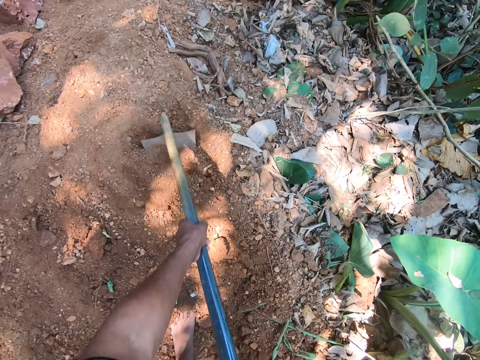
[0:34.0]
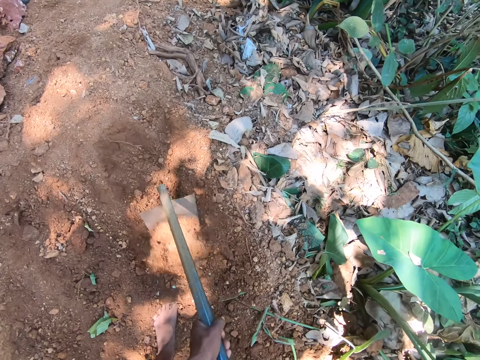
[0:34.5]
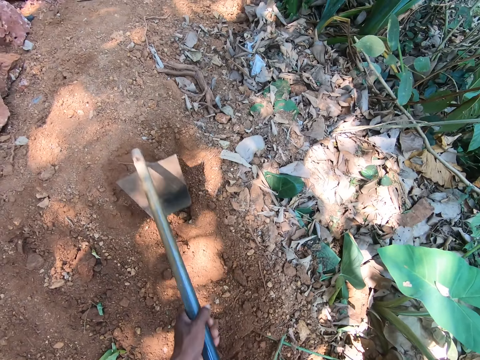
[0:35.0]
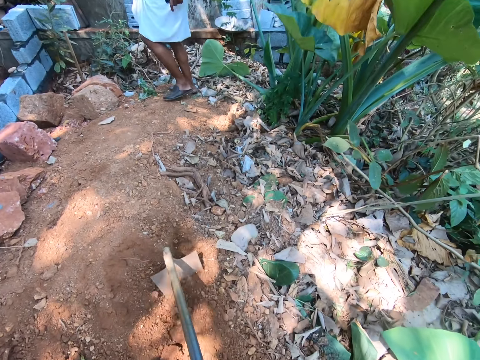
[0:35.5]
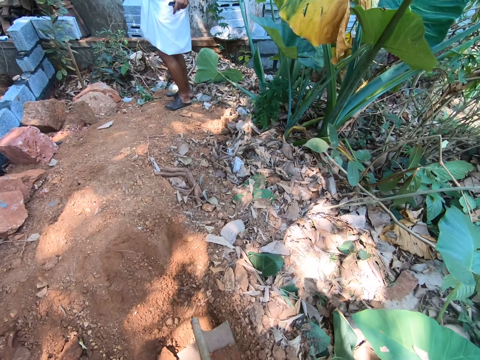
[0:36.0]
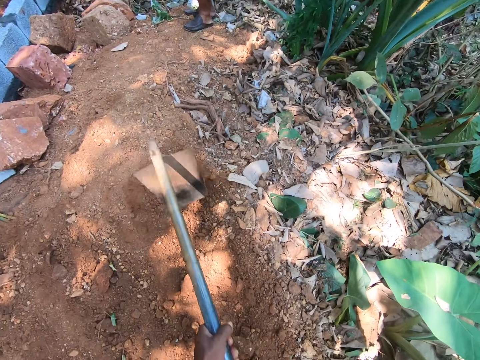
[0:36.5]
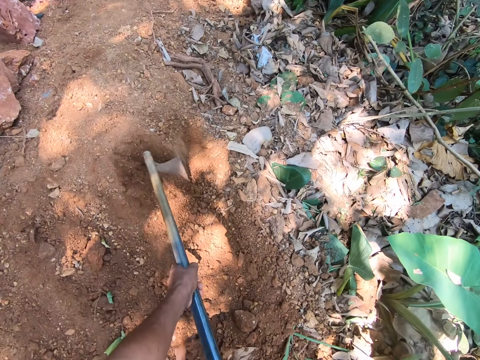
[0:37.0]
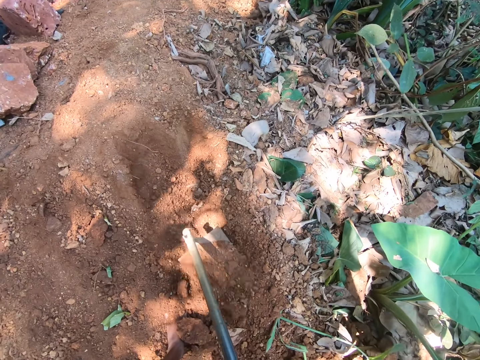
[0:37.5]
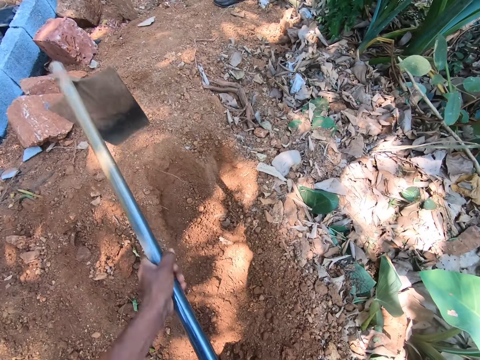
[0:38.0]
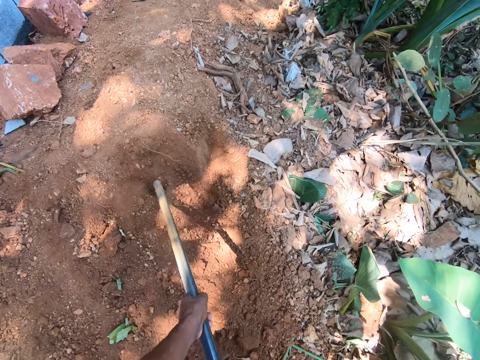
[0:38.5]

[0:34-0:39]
The camera wearer interacts with the man.

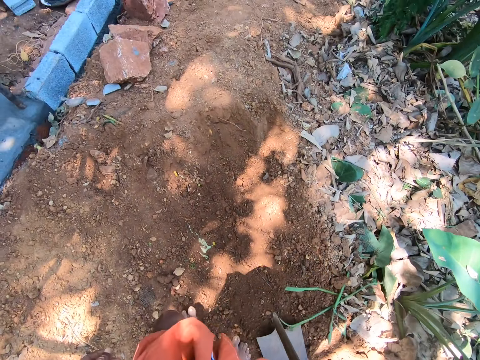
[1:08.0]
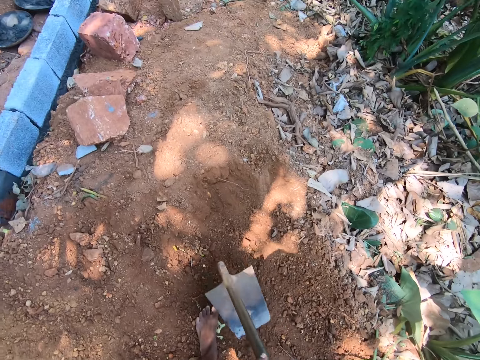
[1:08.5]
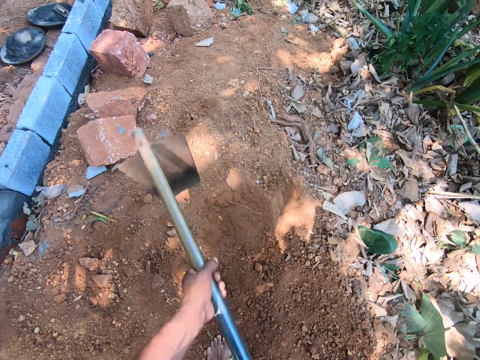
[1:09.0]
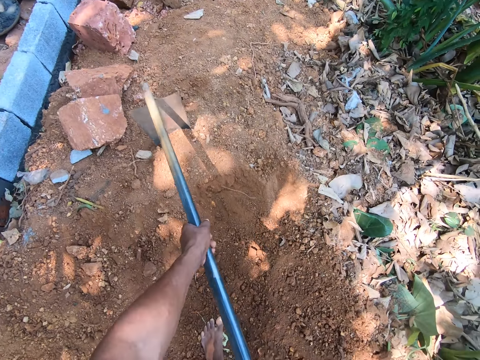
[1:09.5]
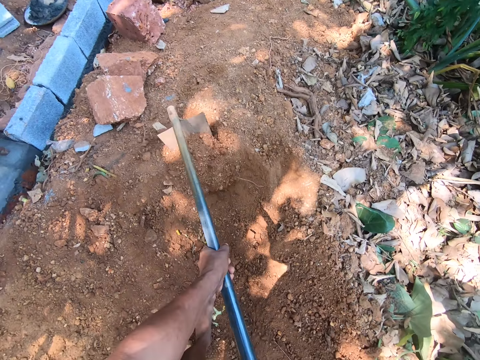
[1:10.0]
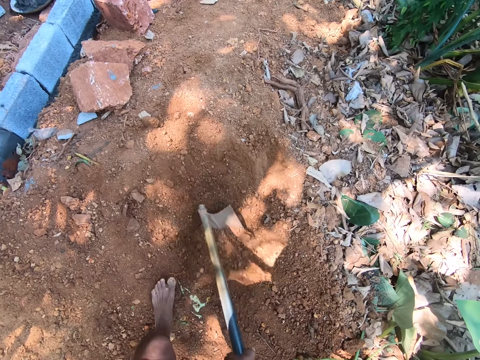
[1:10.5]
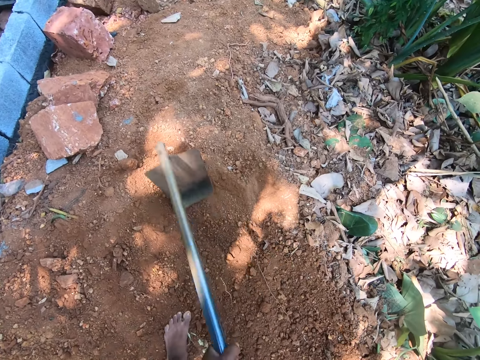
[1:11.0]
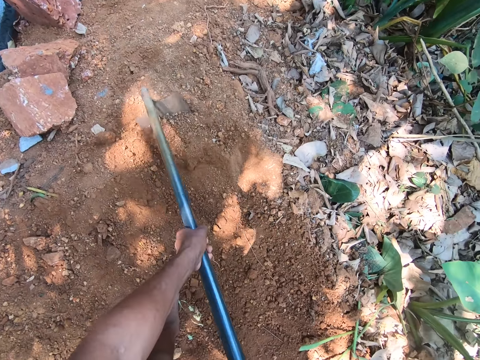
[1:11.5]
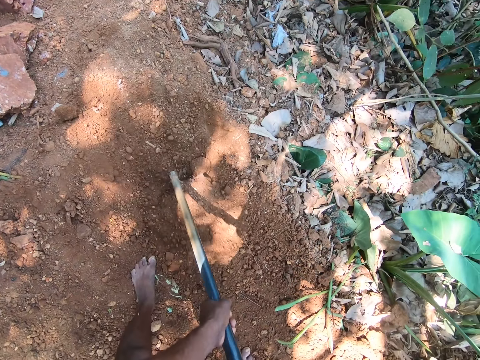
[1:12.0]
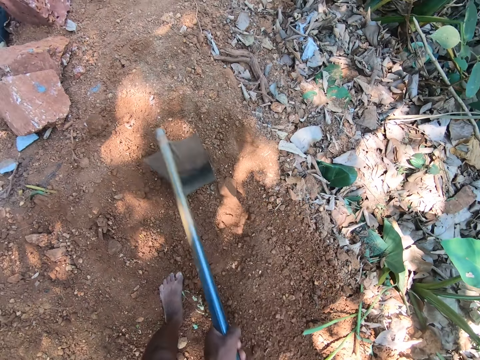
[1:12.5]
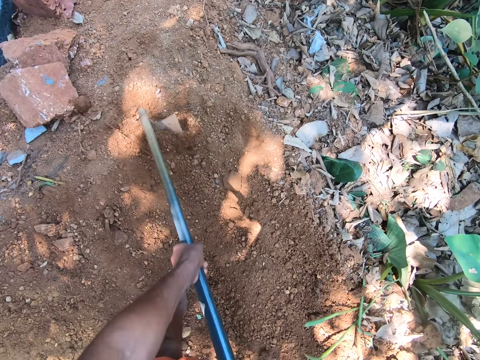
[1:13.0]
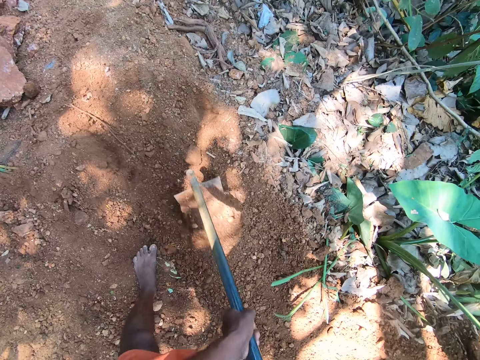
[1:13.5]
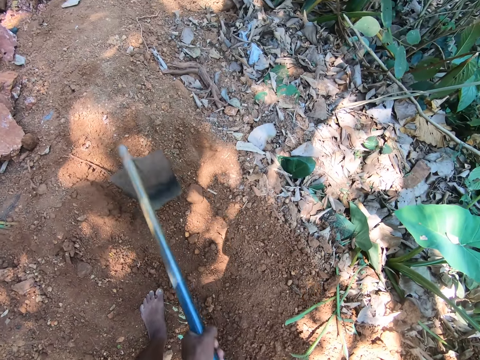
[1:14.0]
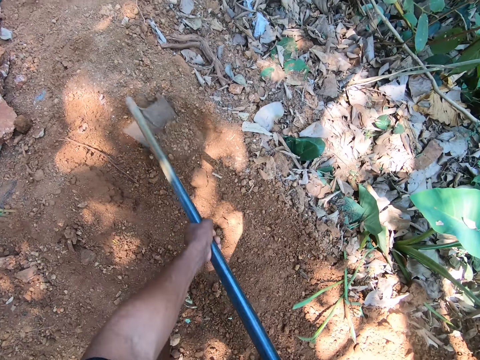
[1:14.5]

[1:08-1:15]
The camera wearer holds the grub hoe with both hands. They hoe the ground with the grub hoe in both hands.

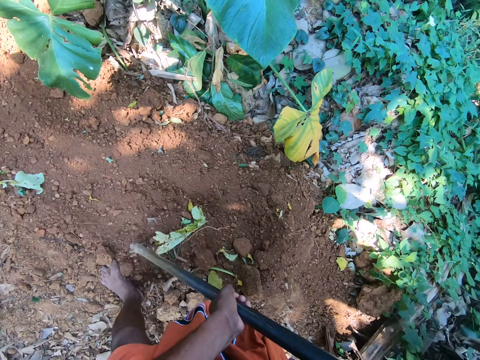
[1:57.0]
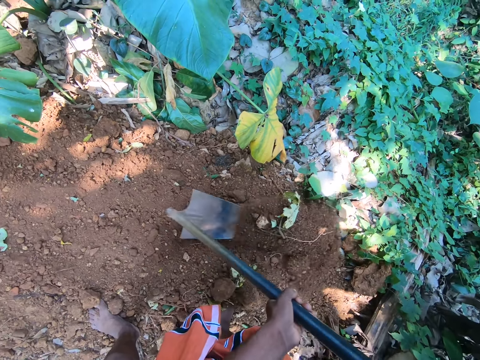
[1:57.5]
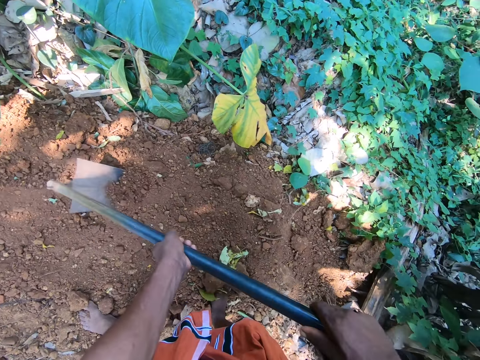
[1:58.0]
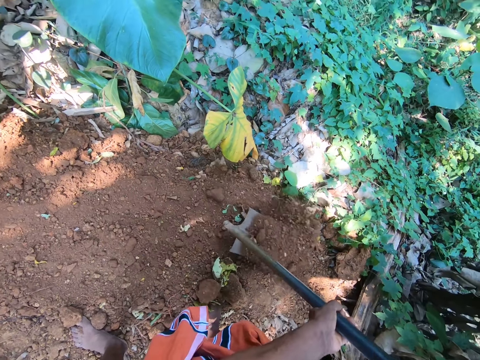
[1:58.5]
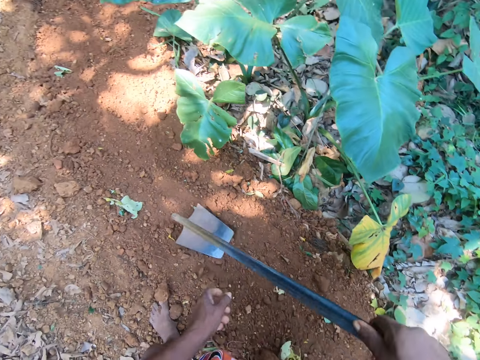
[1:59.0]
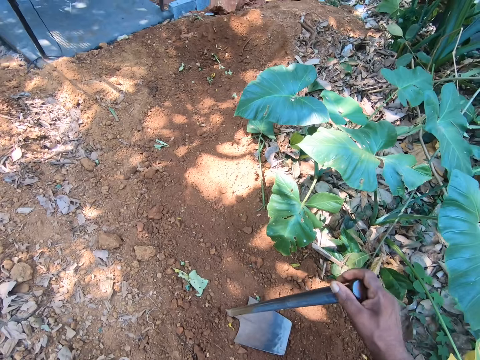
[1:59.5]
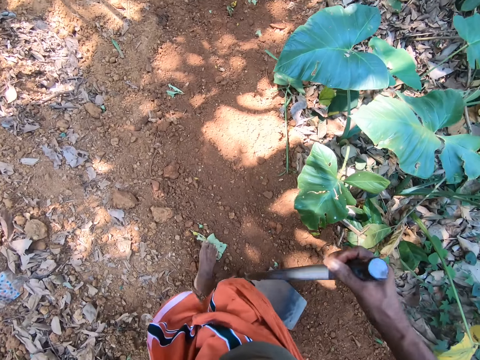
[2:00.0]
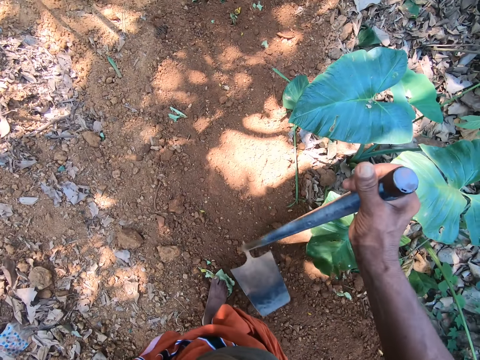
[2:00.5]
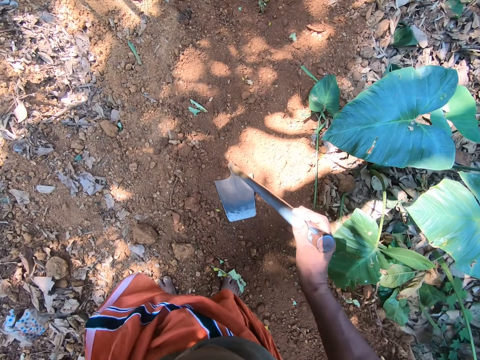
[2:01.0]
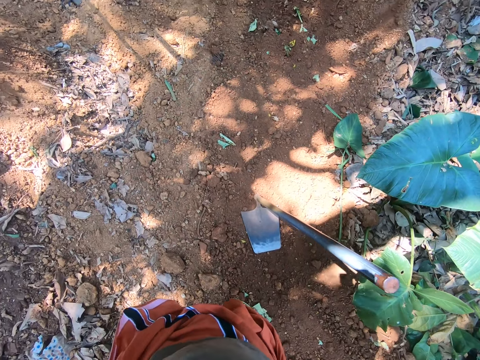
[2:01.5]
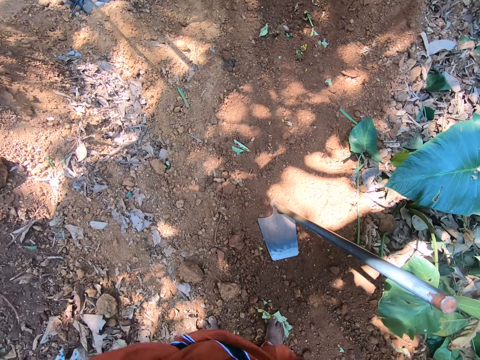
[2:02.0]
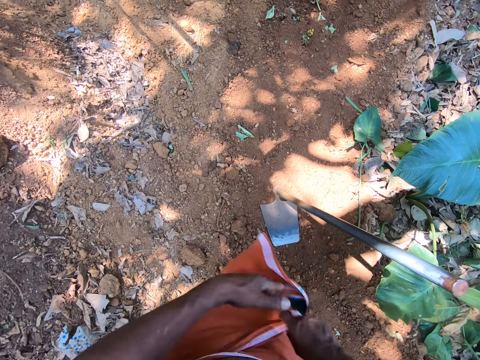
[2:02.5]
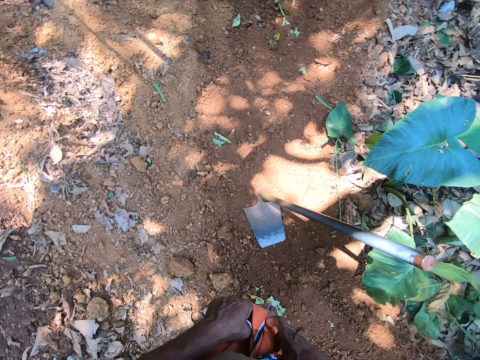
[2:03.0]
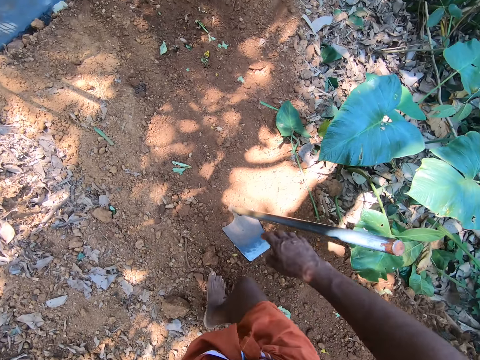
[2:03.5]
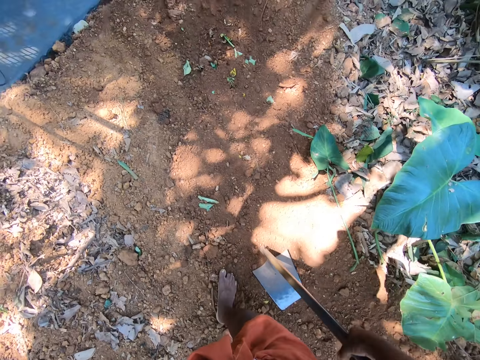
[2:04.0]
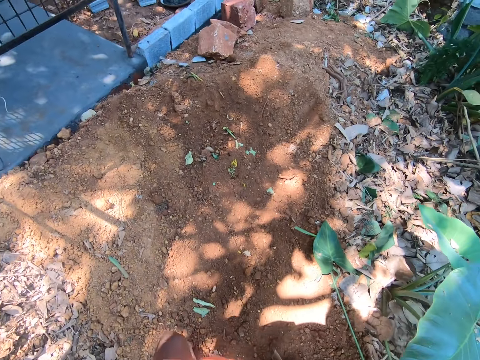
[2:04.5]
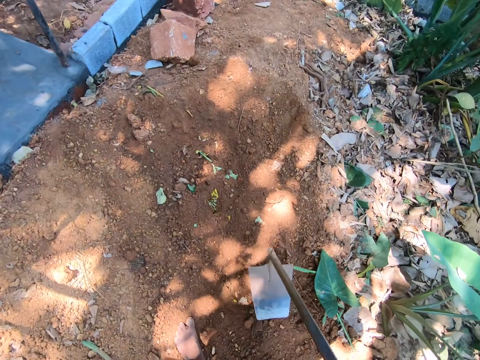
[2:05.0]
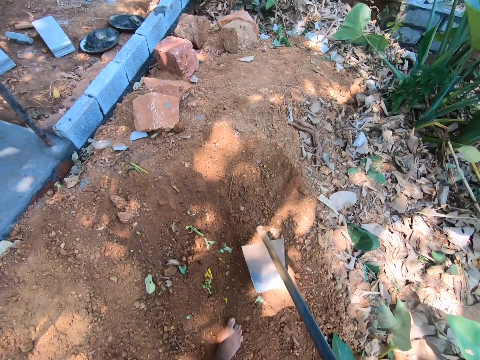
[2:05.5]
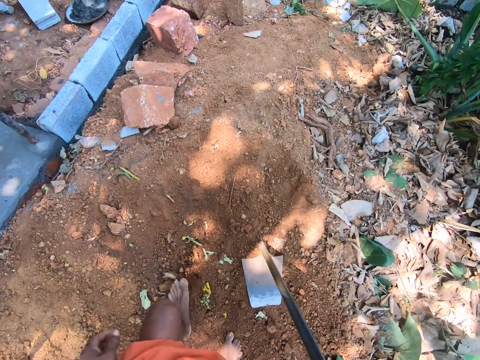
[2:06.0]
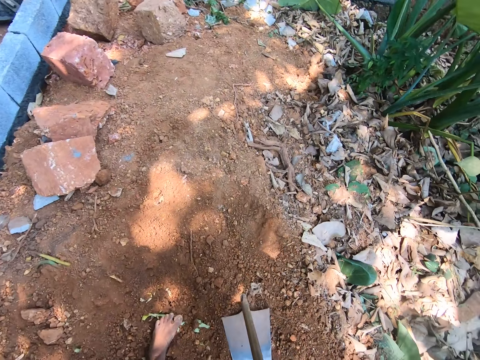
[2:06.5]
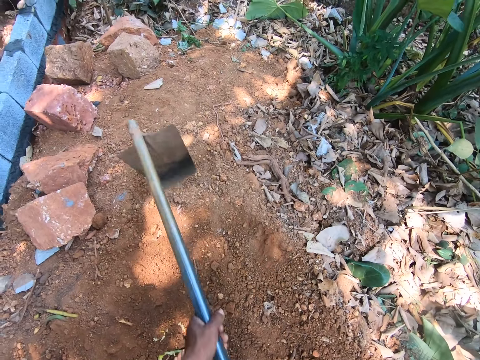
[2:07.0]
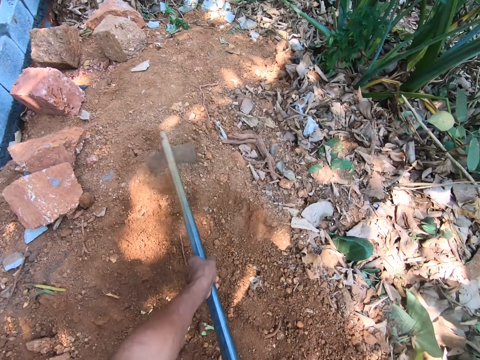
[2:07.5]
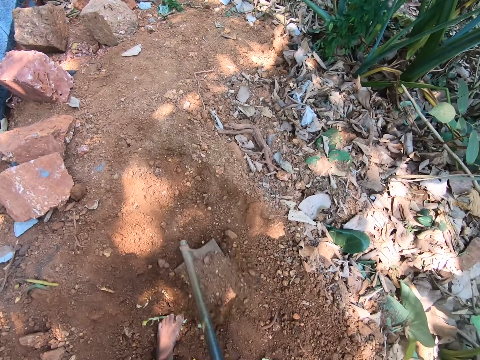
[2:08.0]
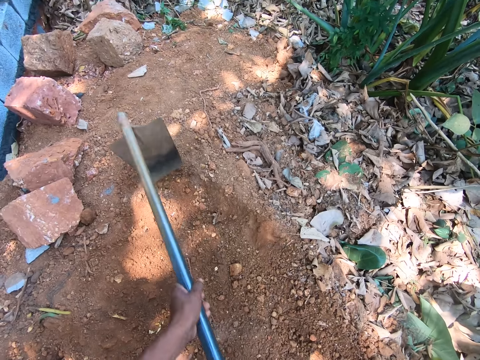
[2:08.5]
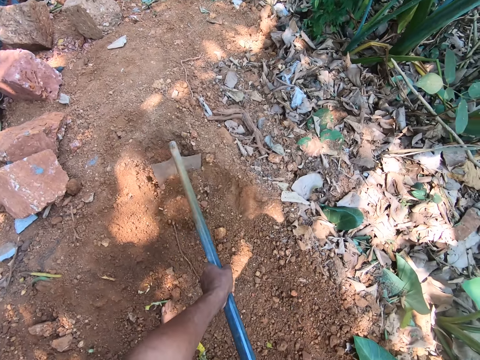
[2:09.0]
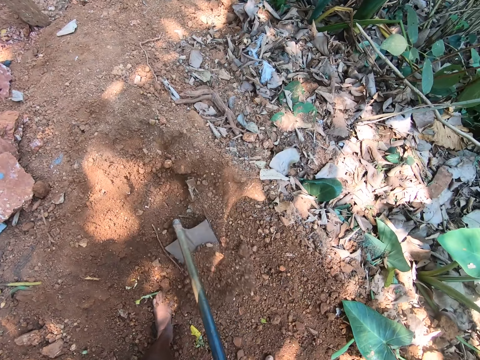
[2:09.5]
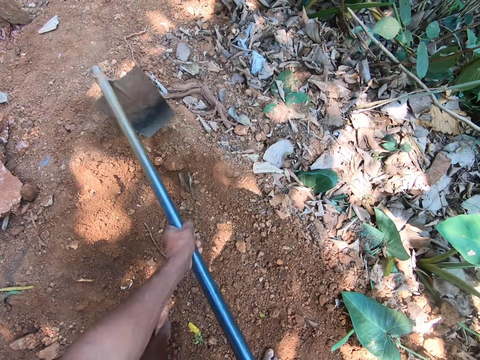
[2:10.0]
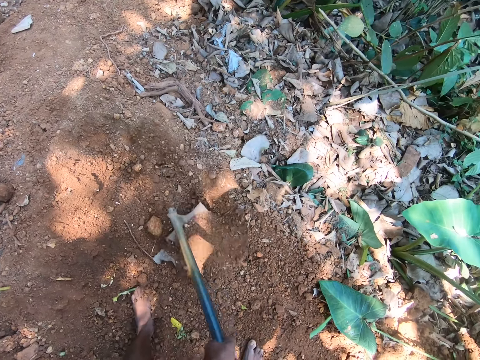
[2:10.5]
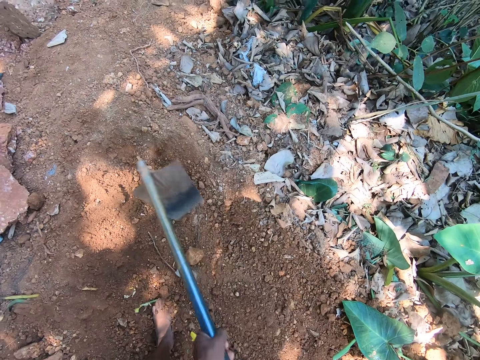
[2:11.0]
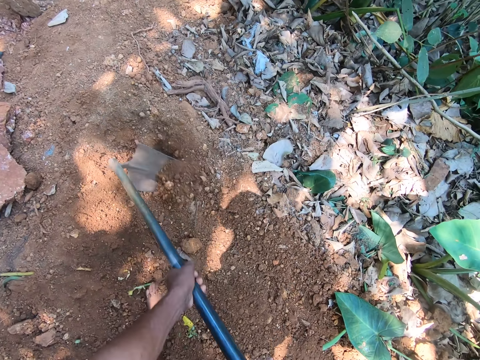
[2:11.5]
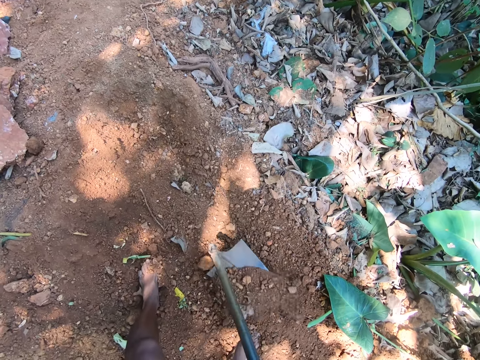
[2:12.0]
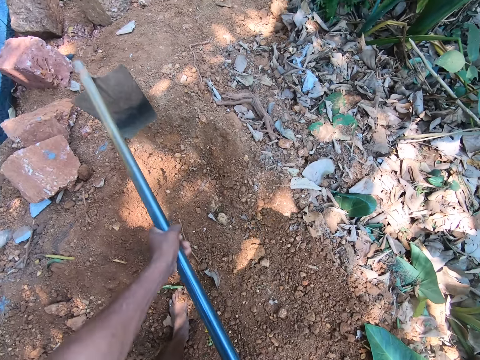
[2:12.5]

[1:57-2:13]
The camera wearer removes his left hand from the grub hoe. He drops the grub hoe on the ground with his right hand. He adjusts the orange cloth around his waist with both hands. He holds the grub hoe in his right hand. He picks up the grub hoe from the ground with his right hand. He hits the grub hoe on the ground with his right hand. He hoes the ground with the grub hoe in both hands.
